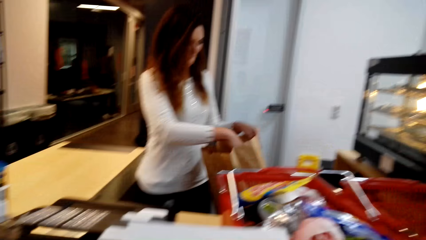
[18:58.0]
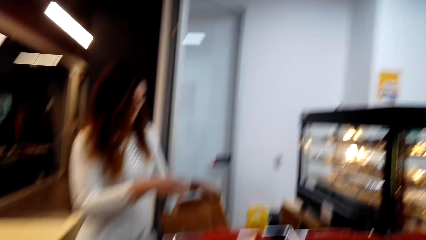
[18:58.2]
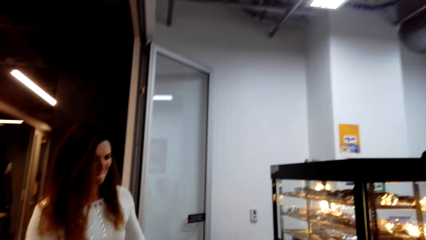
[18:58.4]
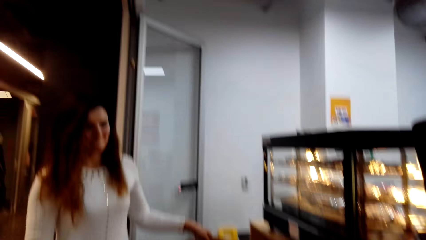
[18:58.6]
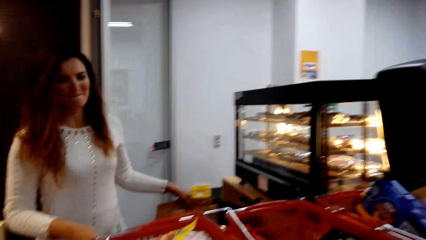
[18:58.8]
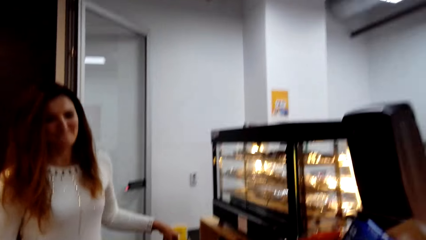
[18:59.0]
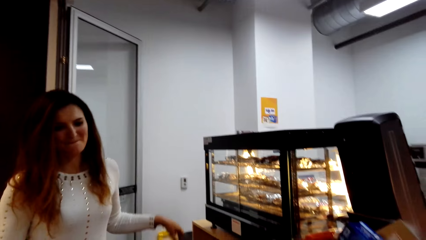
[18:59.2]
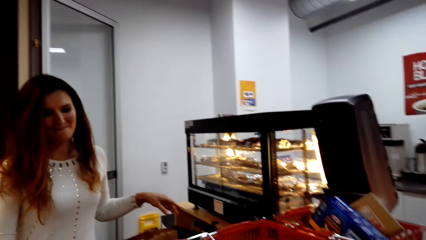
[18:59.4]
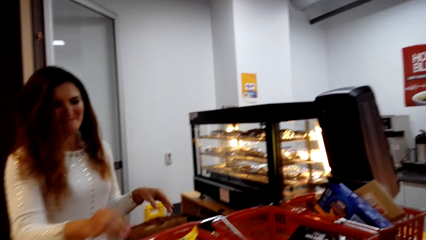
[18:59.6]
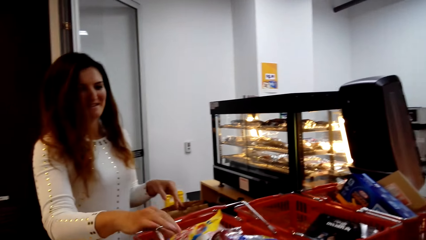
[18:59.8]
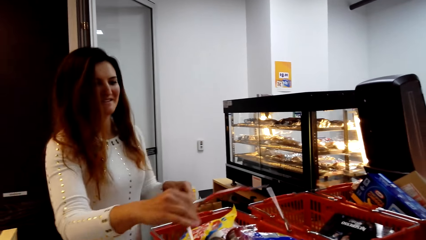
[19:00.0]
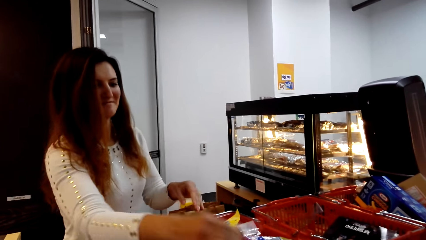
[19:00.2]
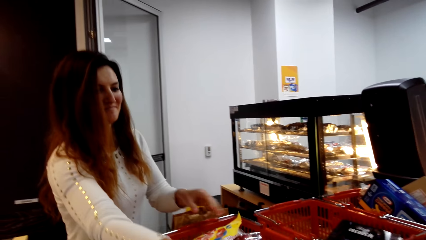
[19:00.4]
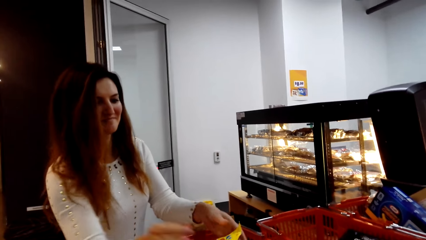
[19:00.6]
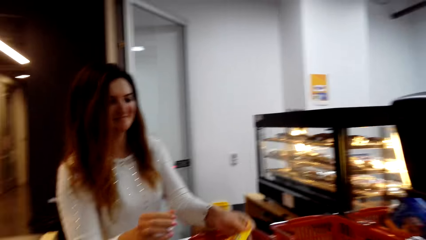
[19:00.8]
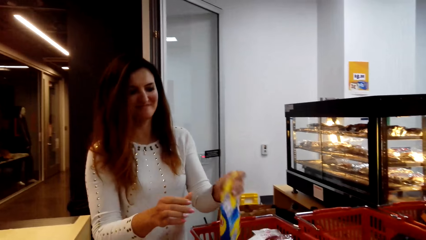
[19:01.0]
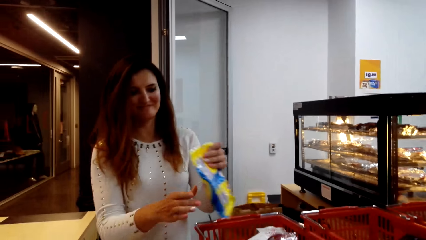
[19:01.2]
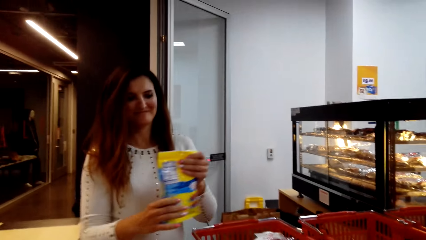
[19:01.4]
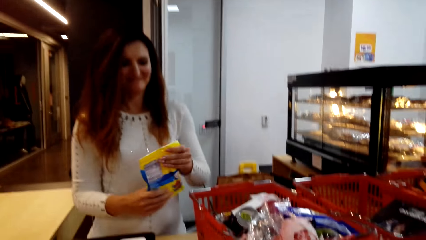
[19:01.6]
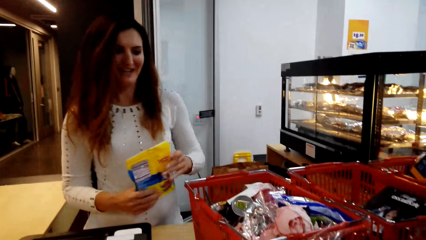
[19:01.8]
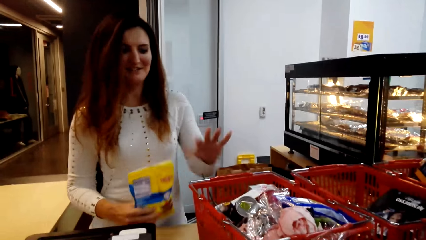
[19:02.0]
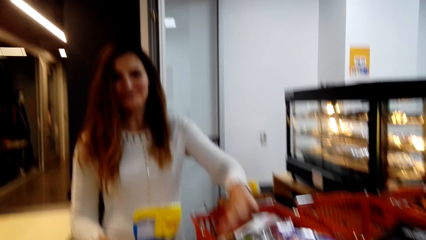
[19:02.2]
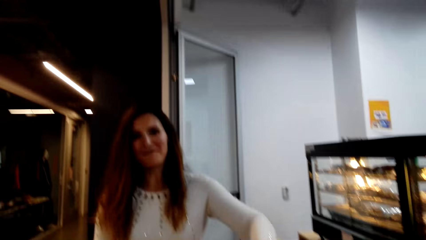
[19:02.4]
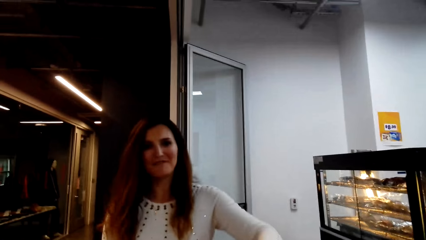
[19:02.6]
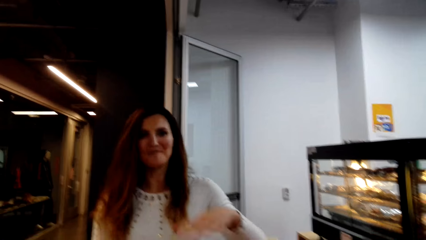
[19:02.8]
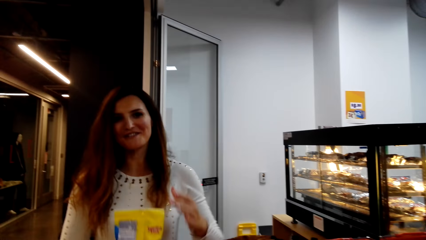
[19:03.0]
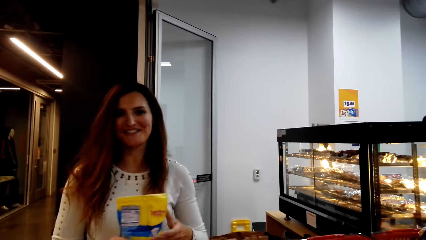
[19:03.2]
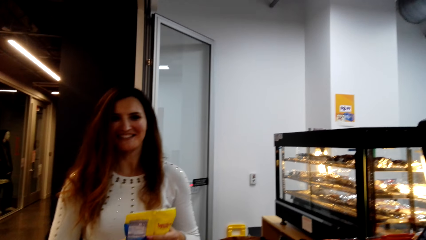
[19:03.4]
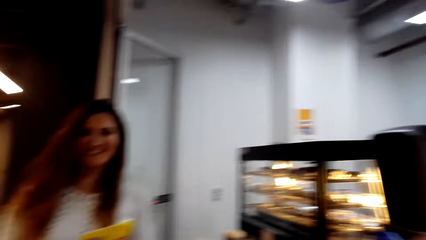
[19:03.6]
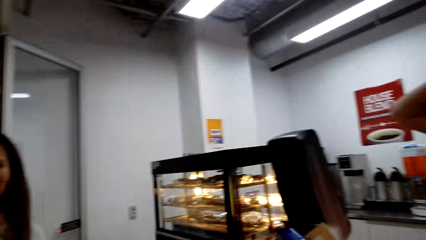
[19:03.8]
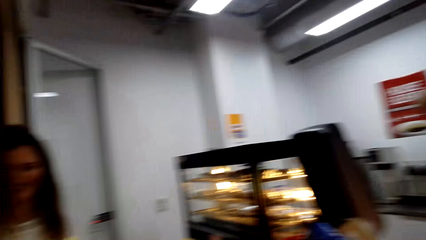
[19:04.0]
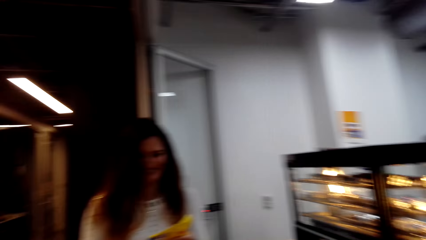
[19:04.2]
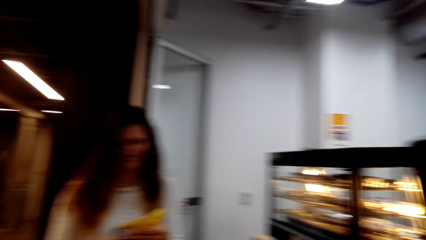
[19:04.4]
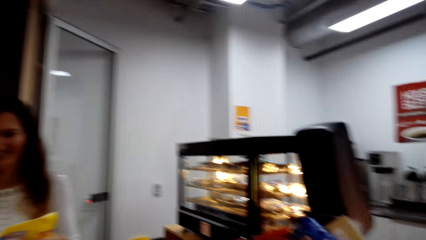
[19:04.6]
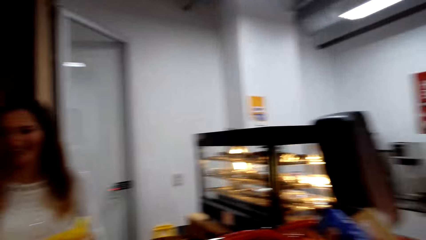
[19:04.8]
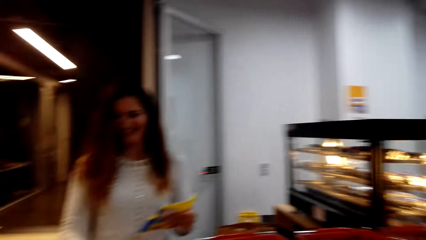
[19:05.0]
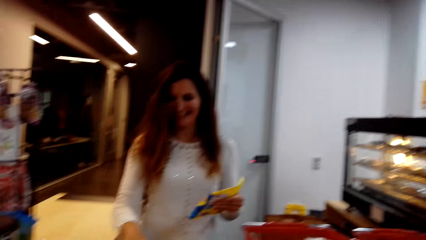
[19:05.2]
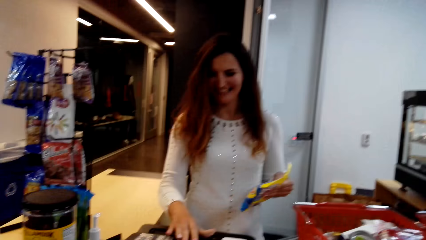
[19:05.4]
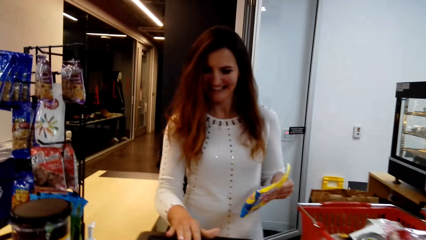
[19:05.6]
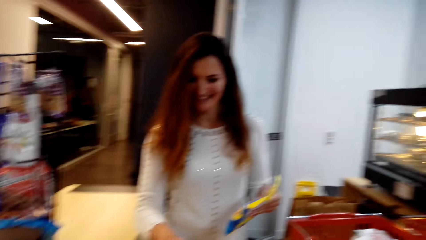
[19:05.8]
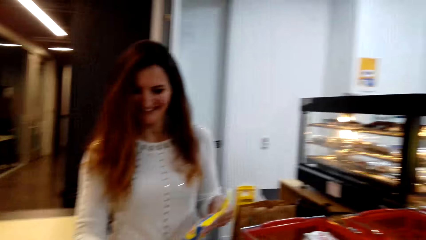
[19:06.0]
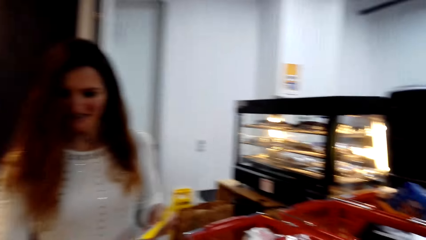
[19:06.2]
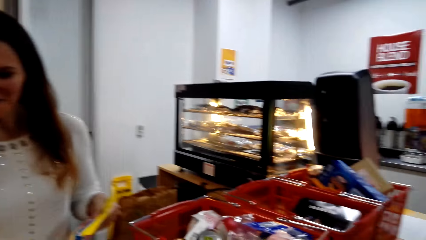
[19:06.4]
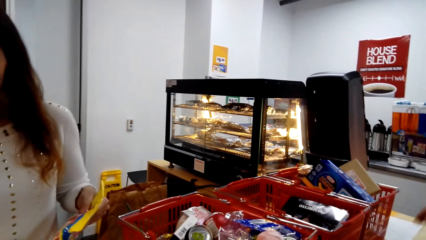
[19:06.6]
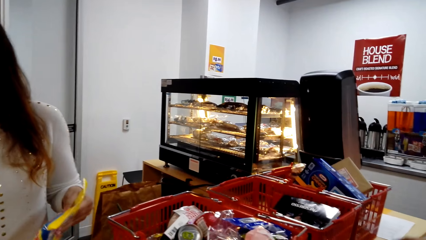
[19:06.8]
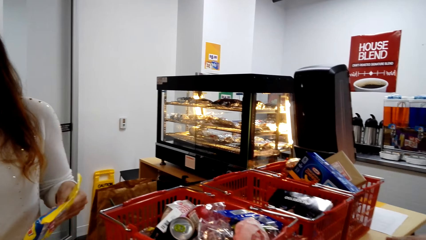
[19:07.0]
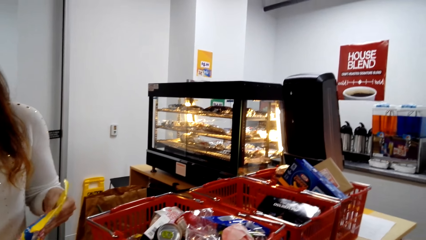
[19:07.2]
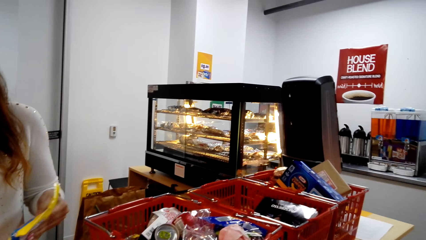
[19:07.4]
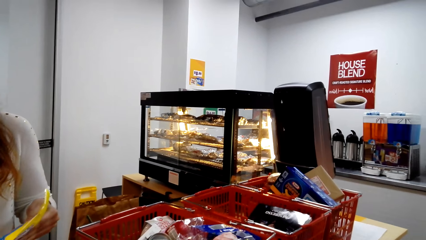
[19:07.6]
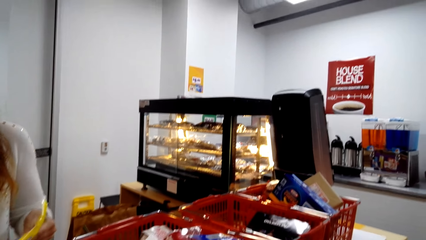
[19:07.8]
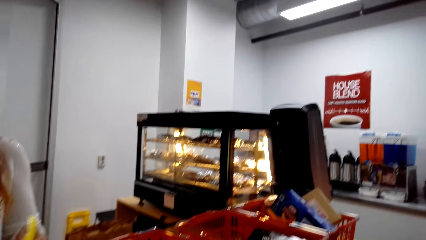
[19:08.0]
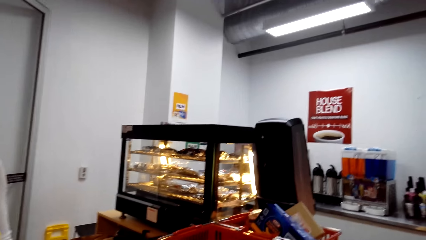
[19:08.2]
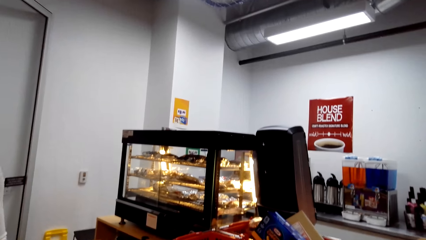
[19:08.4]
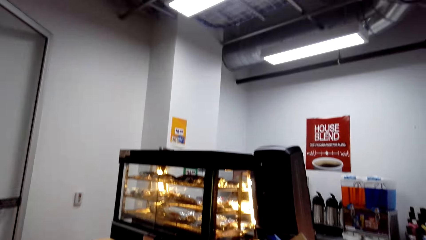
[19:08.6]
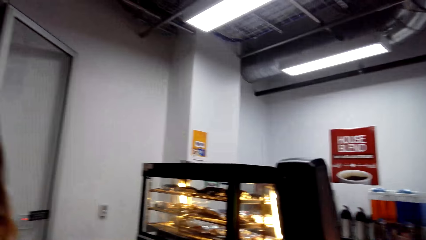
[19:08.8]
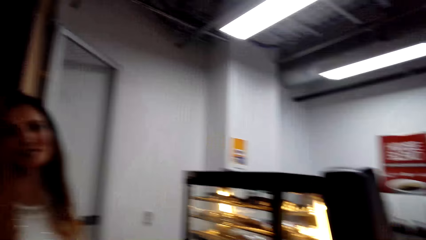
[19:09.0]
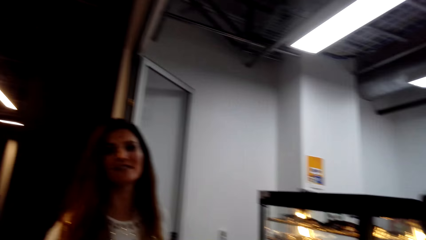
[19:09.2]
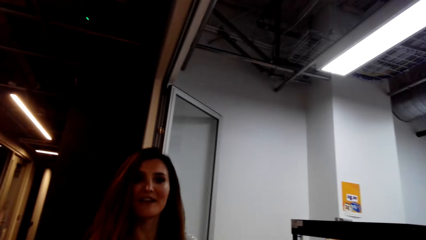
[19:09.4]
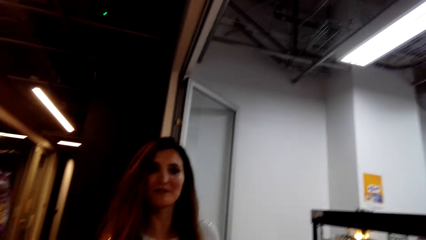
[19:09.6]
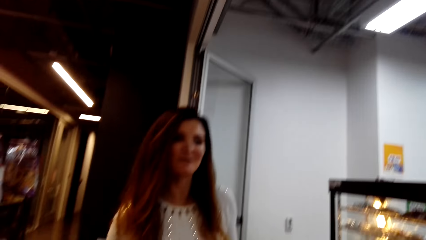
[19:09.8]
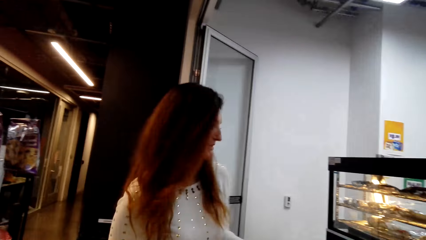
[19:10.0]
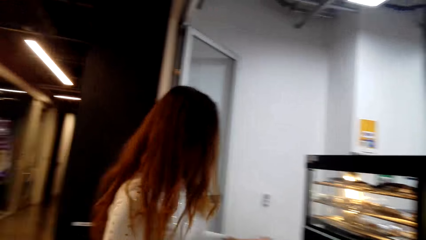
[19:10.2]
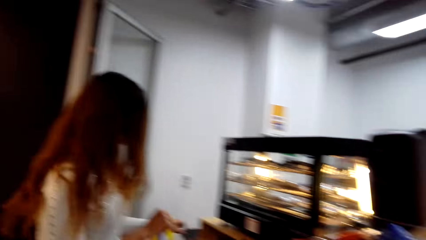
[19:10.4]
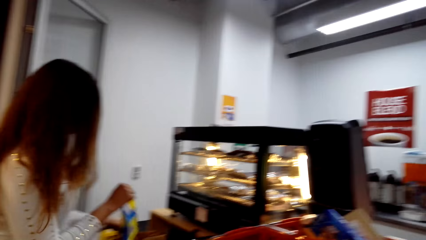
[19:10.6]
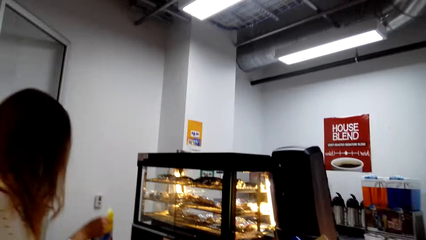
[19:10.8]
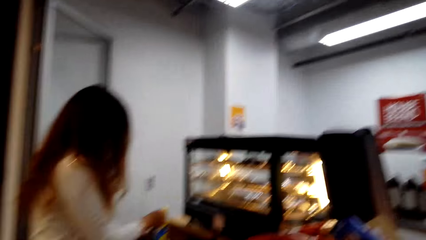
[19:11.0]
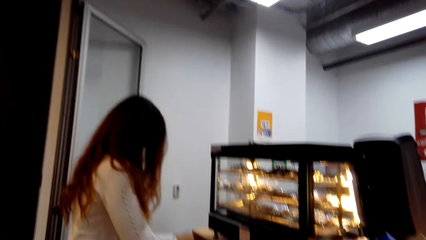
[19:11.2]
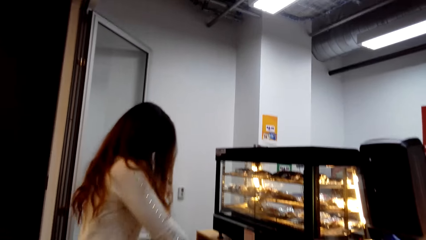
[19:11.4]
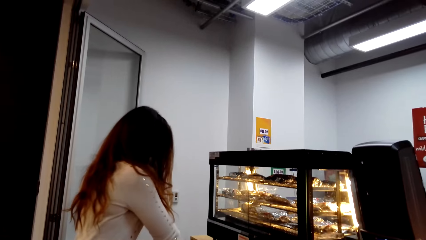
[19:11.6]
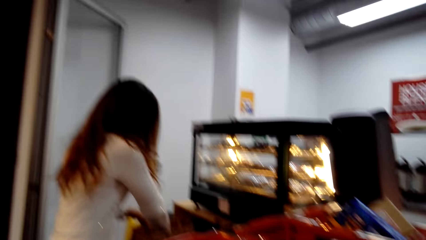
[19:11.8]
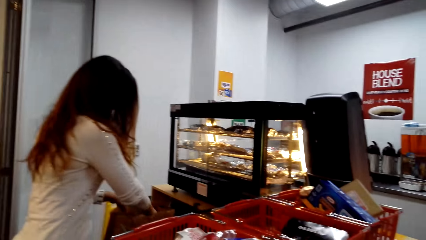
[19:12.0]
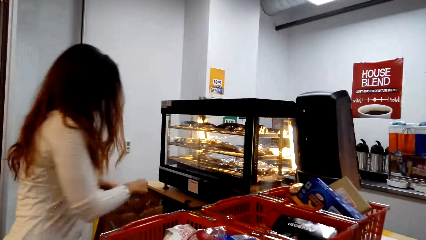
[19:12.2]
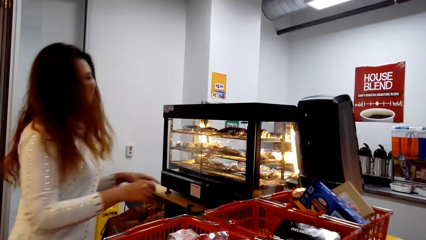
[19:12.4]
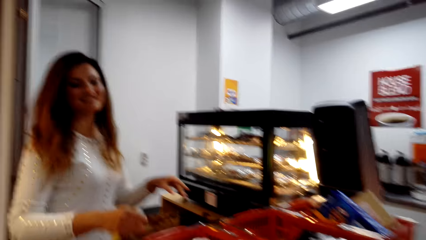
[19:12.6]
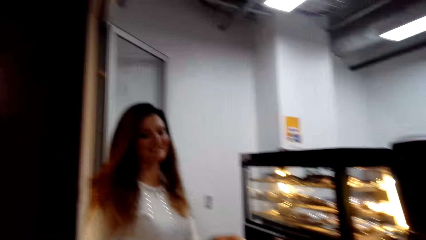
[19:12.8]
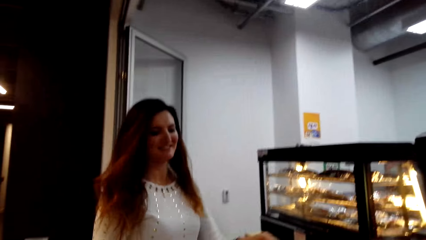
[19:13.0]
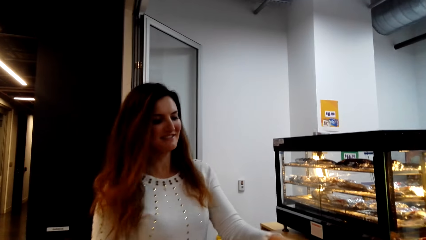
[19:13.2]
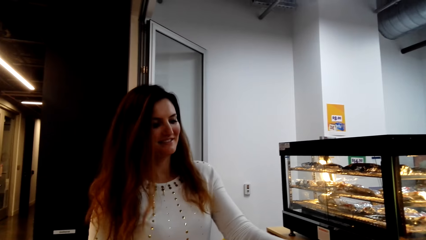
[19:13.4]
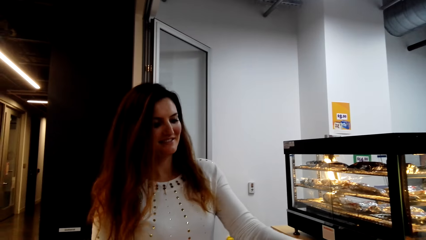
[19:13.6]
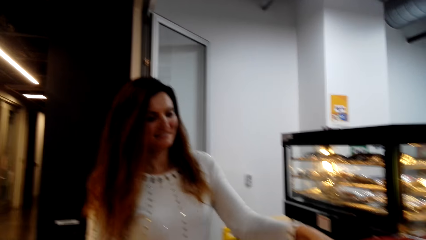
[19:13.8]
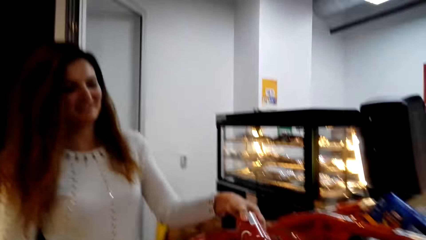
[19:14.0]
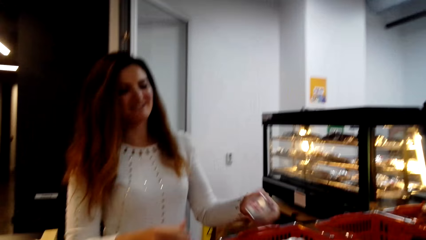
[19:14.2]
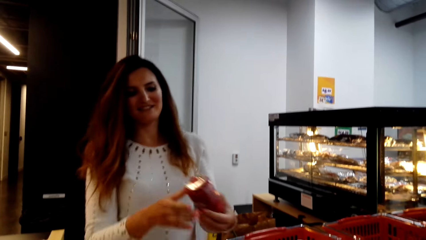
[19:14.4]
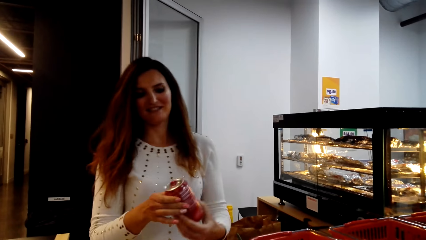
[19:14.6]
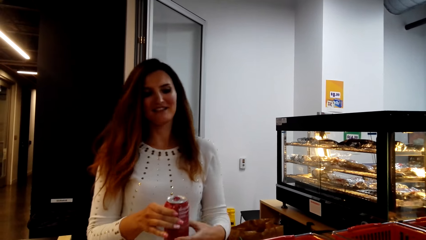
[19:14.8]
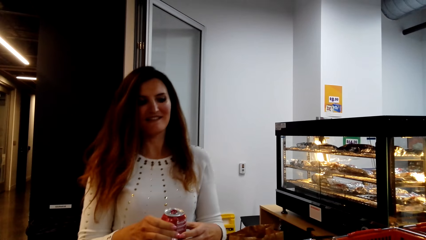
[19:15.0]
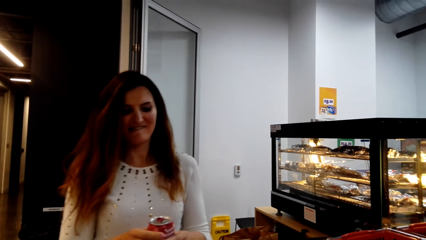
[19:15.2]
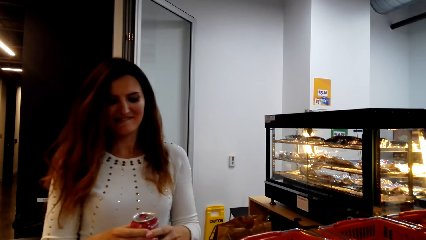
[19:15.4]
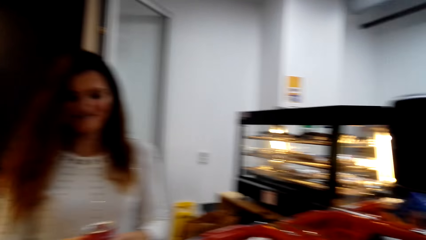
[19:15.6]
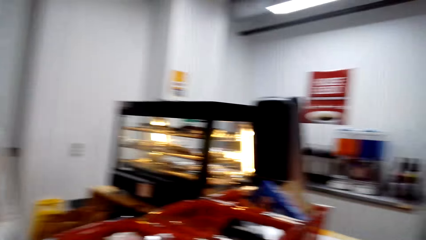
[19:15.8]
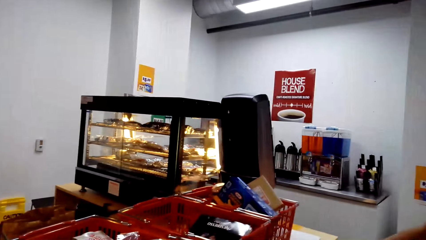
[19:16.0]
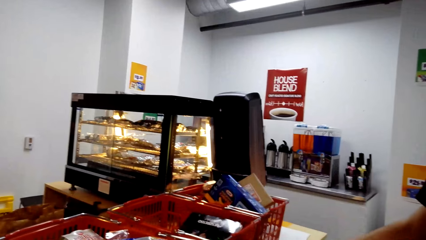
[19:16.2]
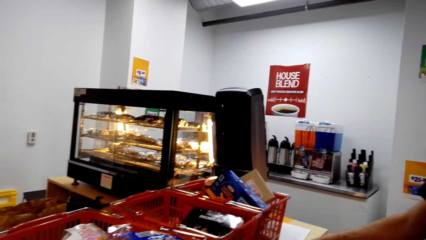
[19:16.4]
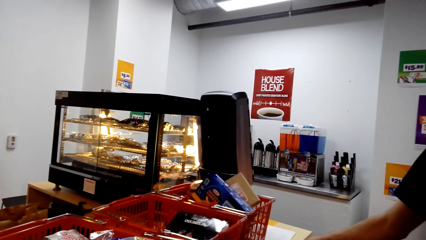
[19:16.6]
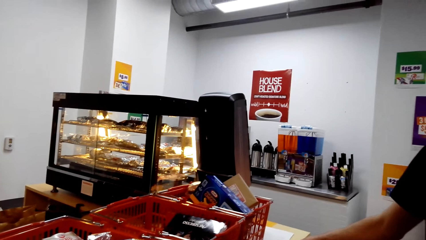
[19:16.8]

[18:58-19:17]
A lady stands near a counter. The lady picks up the basket trolley, passes her shopping, and holds a packet. The camera wearer talks with the lady. They look around. They interact with the lady. The lady puts the packet aside and takes a can.
